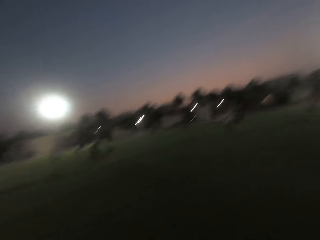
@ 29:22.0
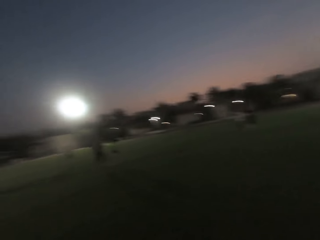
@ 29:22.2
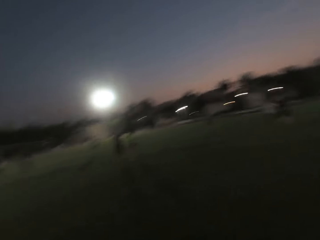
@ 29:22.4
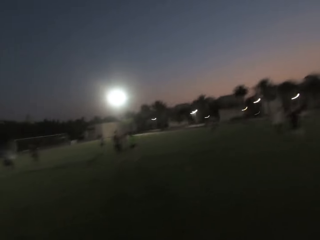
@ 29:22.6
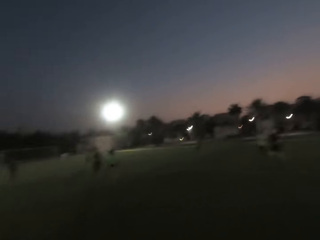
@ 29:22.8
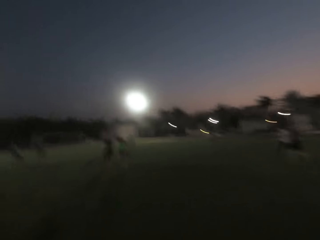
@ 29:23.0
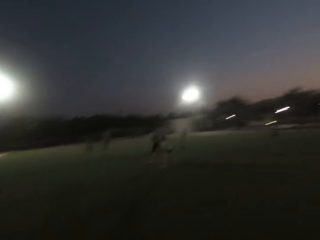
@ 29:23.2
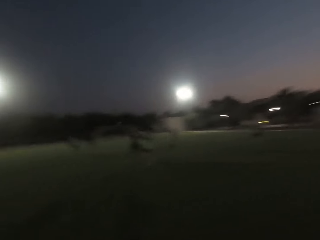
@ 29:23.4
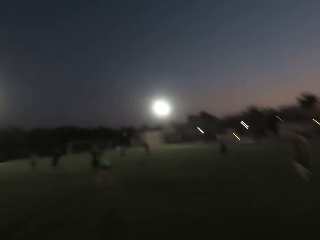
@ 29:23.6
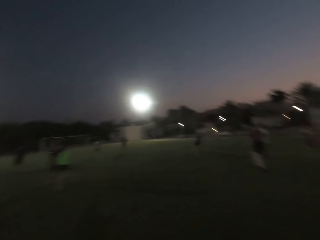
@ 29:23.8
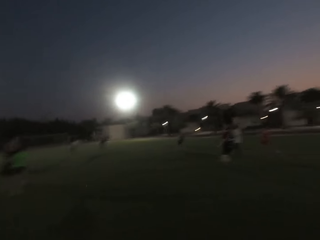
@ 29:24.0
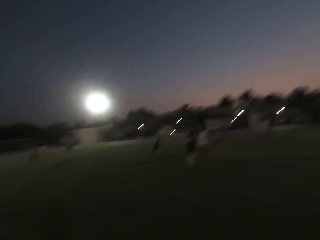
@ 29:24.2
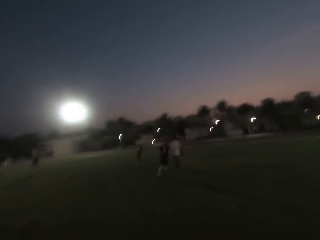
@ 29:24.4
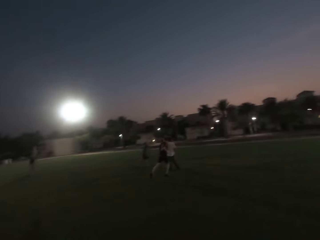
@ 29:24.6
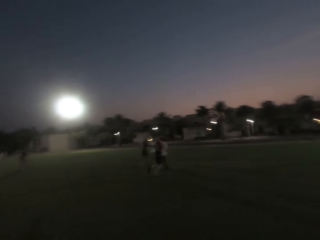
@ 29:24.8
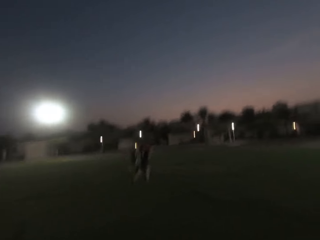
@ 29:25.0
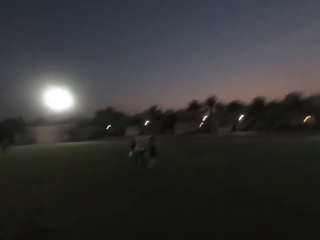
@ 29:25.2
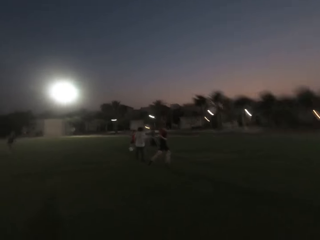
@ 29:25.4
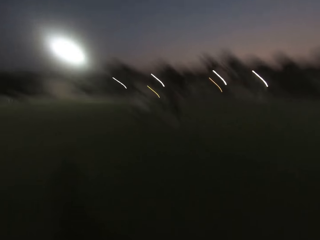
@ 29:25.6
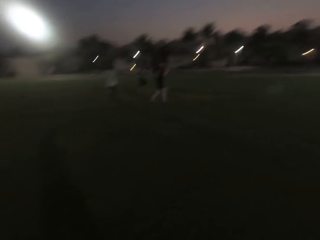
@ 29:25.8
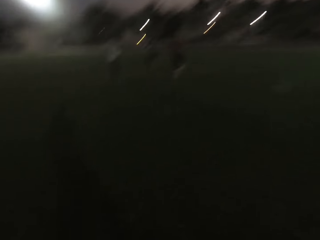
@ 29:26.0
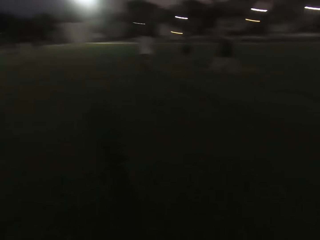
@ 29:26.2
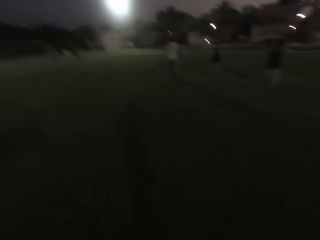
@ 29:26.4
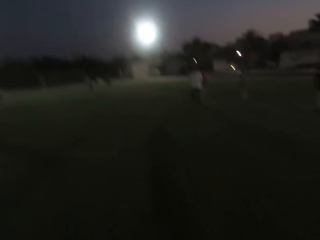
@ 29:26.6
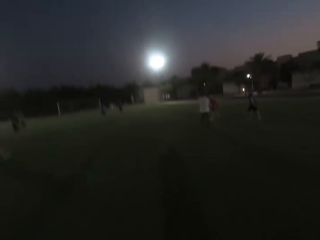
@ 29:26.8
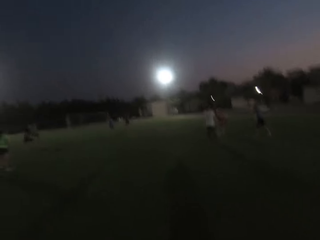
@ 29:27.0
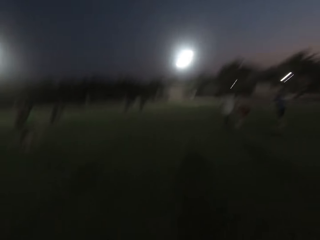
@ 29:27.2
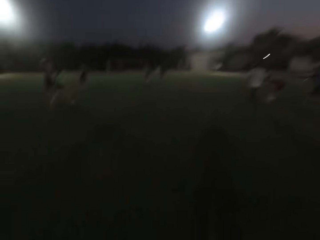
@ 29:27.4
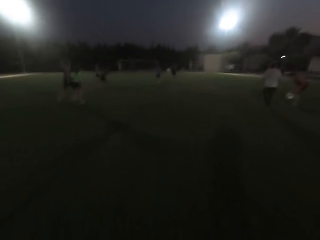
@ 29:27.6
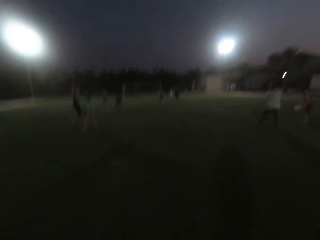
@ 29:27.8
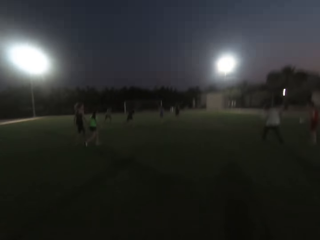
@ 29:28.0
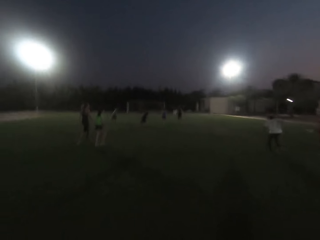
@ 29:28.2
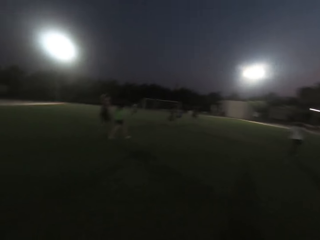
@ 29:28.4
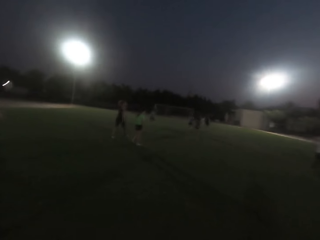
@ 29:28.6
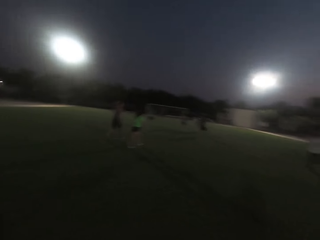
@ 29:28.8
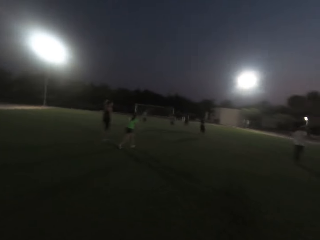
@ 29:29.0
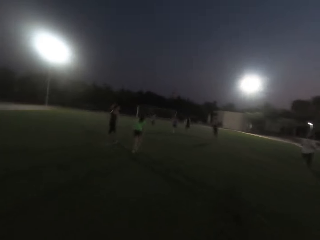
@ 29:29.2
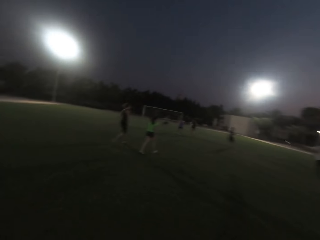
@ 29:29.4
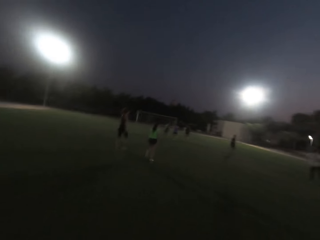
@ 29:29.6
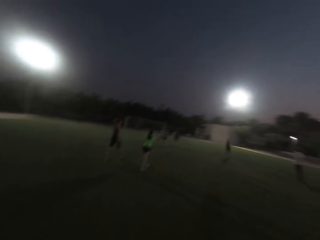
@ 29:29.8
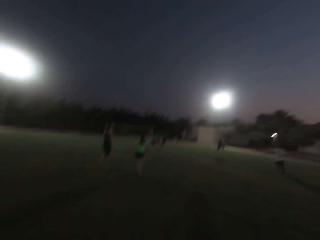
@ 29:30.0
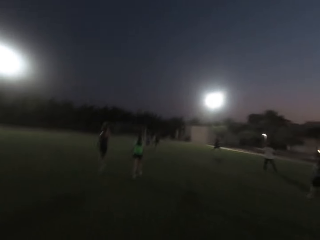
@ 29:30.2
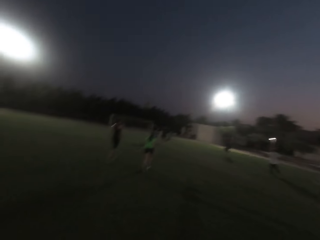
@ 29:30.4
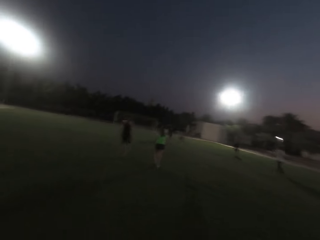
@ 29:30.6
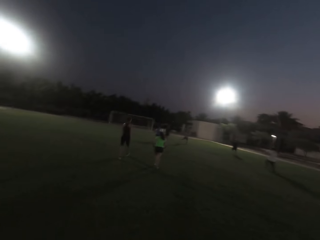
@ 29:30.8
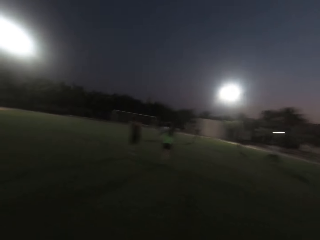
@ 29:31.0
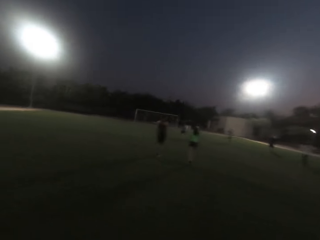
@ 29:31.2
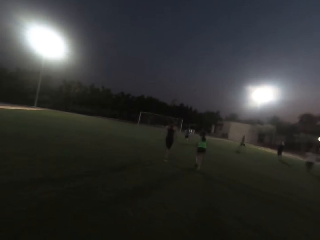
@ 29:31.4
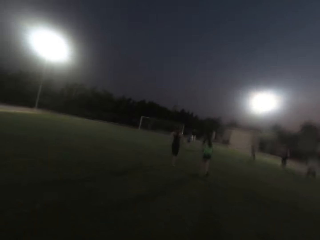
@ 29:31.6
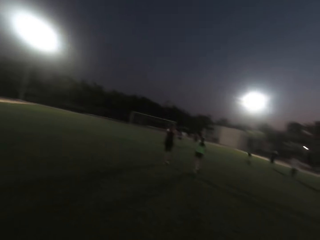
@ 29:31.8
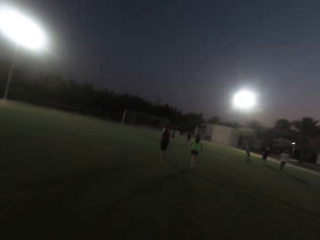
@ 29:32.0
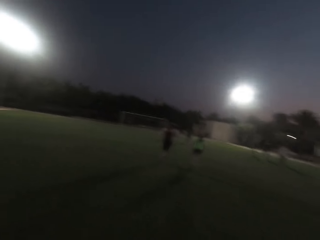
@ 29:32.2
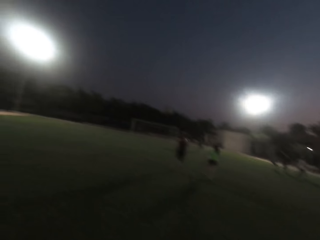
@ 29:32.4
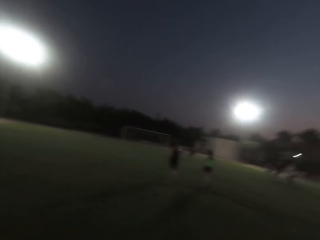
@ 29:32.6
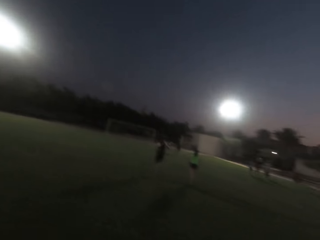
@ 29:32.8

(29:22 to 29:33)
The camera wearer walks to the center of the field. They look forward. A woman walks. The camera wearer walks forward. Another woman walks.

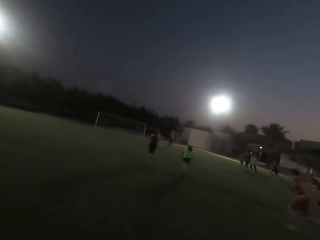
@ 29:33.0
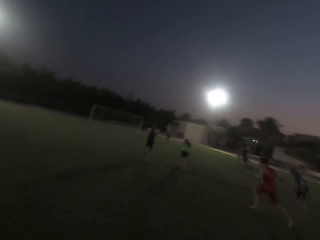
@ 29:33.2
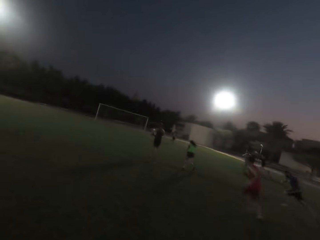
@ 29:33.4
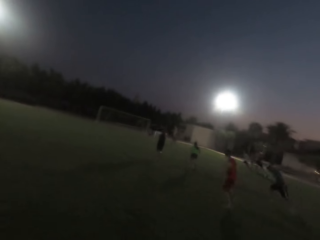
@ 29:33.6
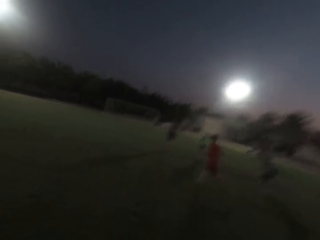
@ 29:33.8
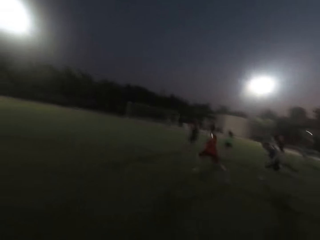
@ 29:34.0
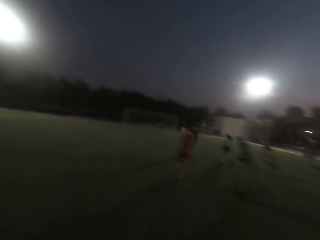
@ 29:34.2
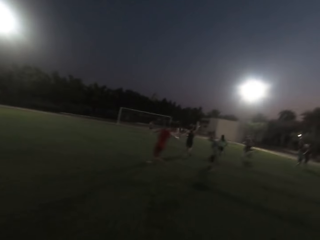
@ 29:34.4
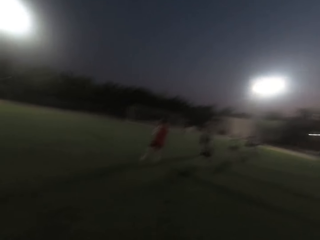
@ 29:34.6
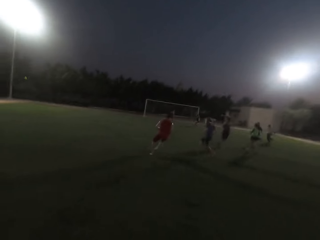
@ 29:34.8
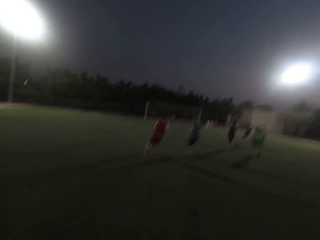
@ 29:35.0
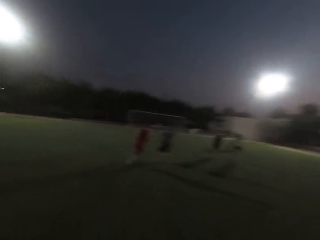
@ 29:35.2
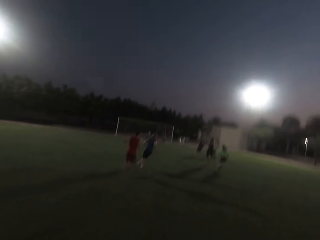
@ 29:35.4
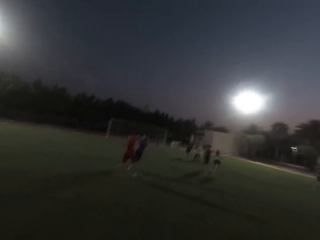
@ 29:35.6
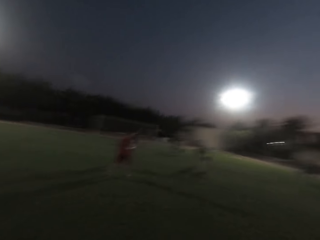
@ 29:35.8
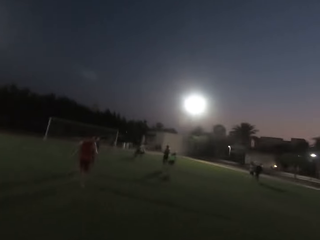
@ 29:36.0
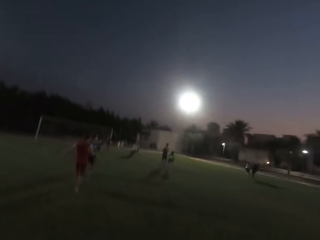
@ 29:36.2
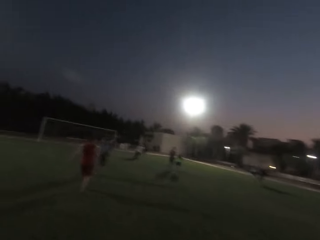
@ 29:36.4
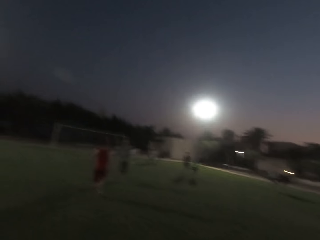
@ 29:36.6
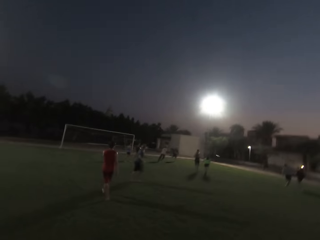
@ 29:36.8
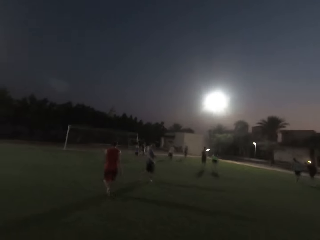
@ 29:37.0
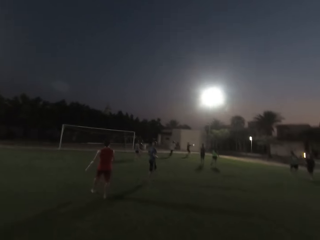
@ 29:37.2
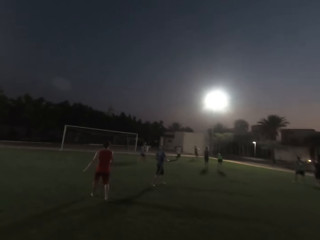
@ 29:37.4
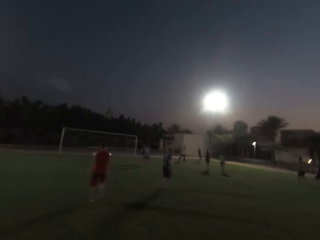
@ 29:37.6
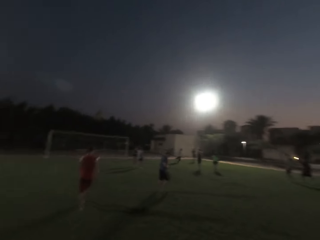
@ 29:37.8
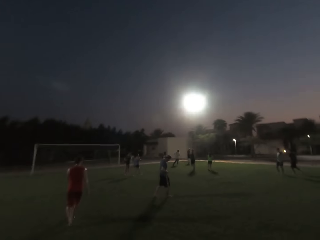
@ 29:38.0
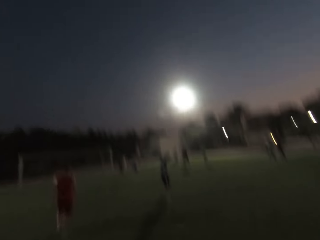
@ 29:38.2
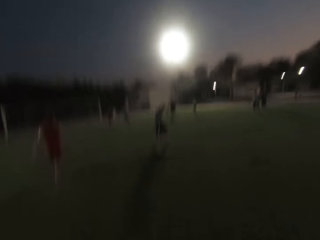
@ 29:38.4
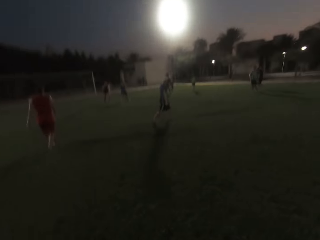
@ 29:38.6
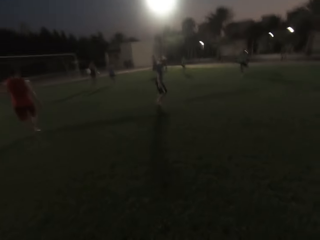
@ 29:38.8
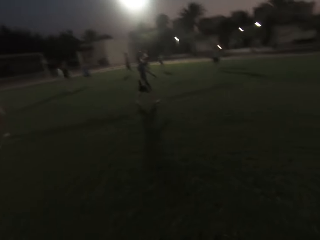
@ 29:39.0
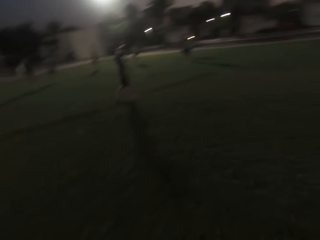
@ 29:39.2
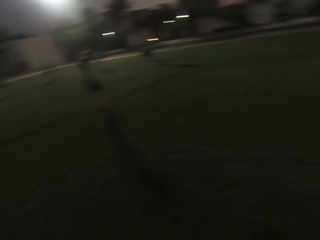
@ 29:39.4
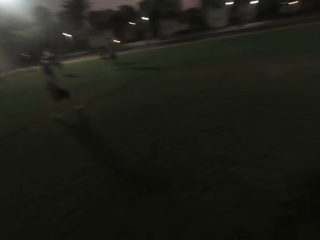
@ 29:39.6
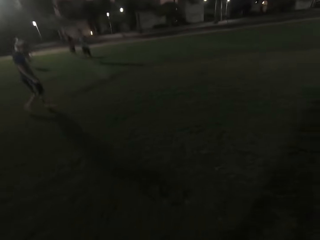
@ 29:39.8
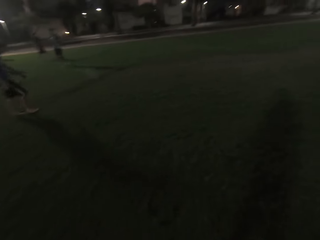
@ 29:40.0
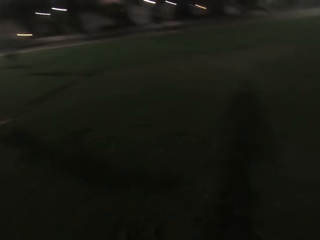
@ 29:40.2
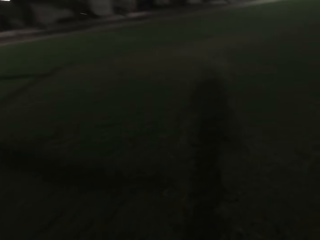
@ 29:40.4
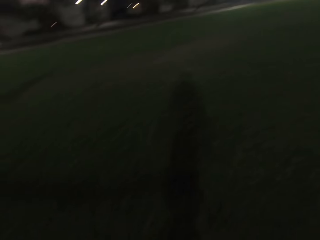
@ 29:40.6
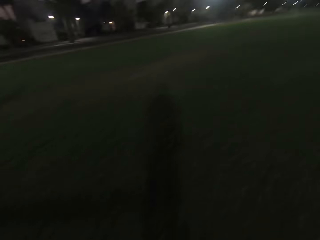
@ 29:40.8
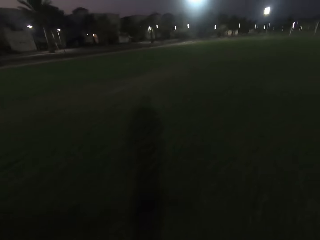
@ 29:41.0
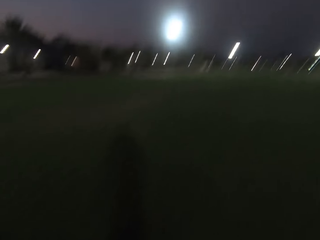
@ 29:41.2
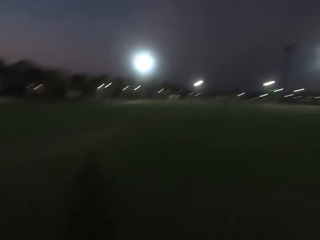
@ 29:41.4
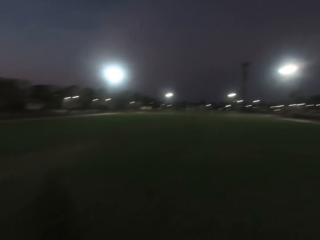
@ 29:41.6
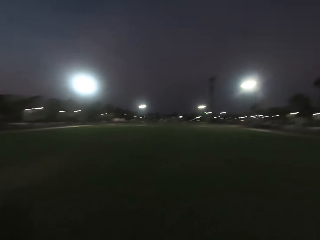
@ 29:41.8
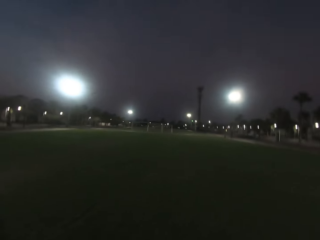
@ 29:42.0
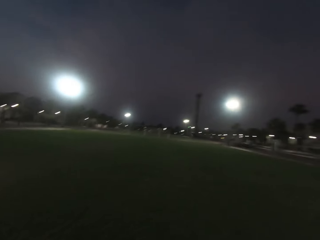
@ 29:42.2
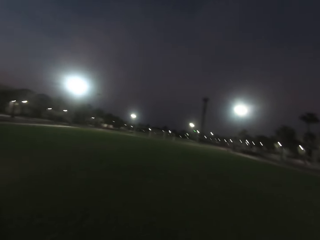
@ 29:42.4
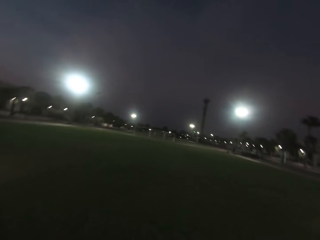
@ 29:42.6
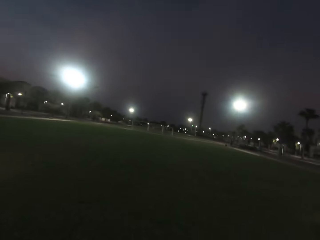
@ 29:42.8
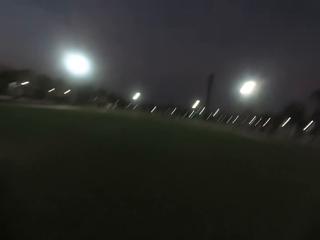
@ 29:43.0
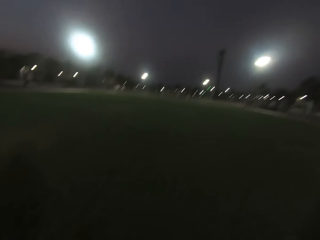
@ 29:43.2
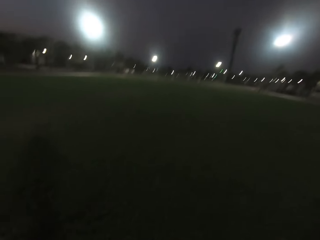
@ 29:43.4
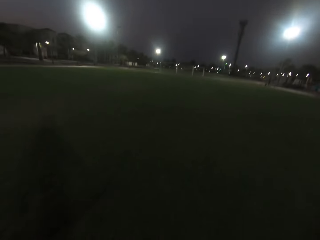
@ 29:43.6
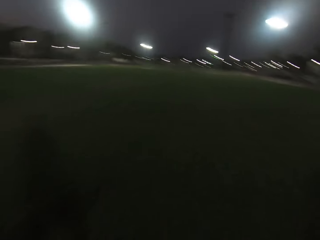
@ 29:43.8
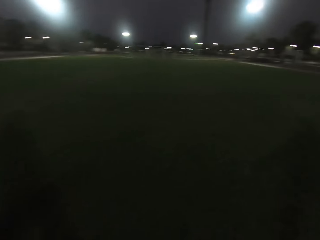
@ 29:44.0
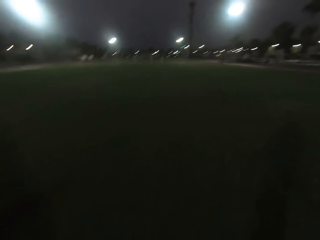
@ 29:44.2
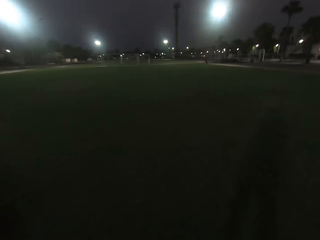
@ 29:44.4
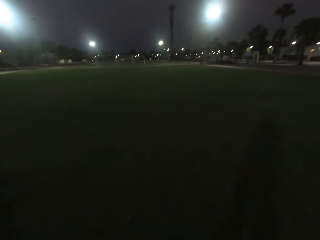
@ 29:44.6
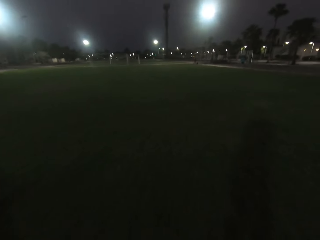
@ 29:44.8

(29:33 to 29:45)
The camera wearer walks and runs forward. A man walks. Another man walks. The camera wearer walks off the pitch. They turn right and look forward.
